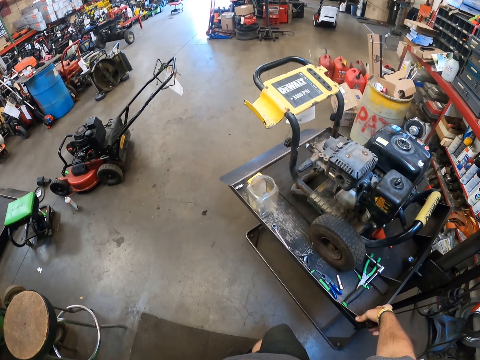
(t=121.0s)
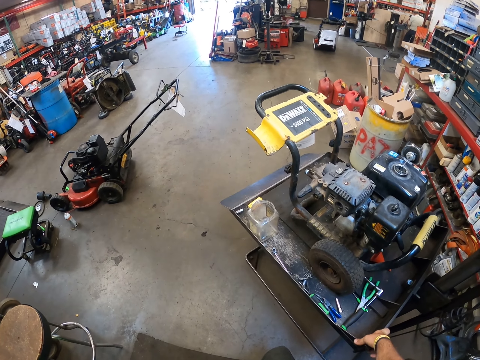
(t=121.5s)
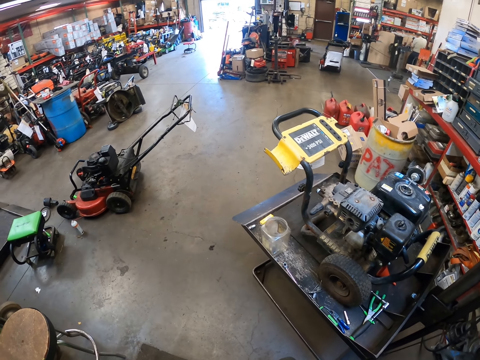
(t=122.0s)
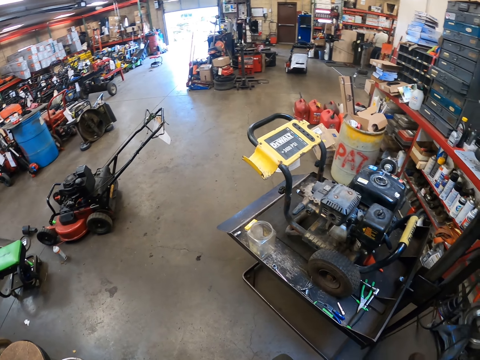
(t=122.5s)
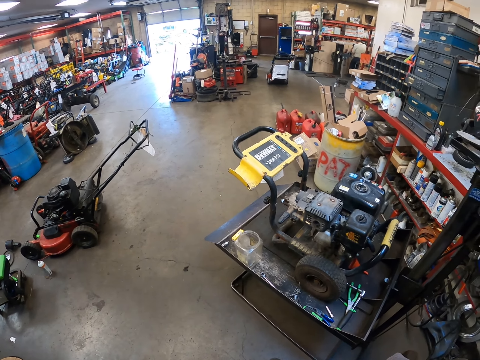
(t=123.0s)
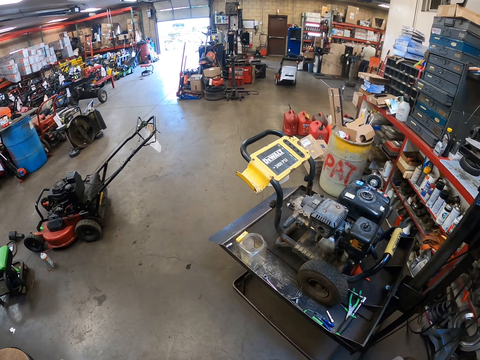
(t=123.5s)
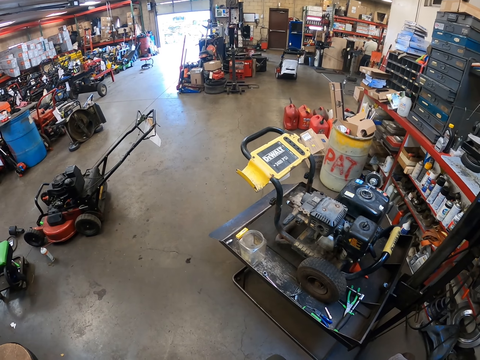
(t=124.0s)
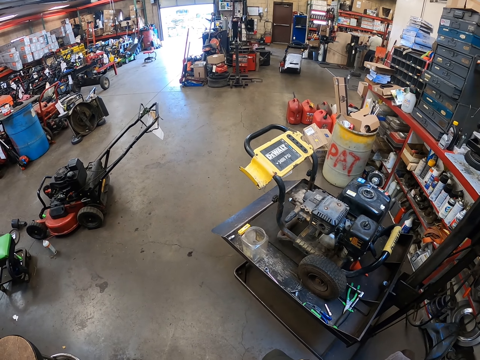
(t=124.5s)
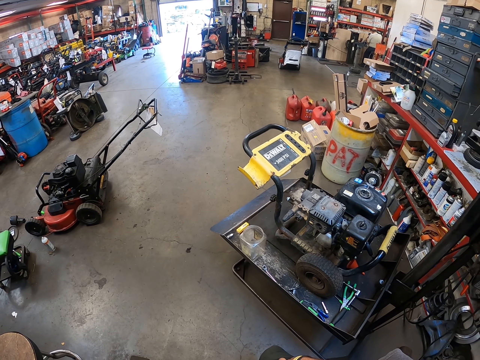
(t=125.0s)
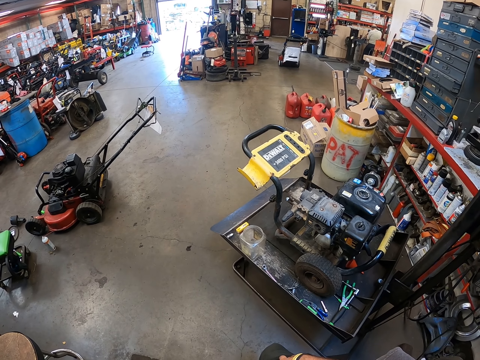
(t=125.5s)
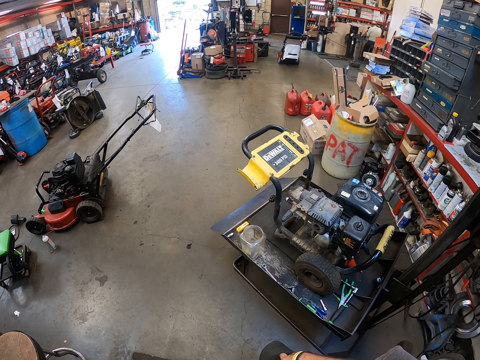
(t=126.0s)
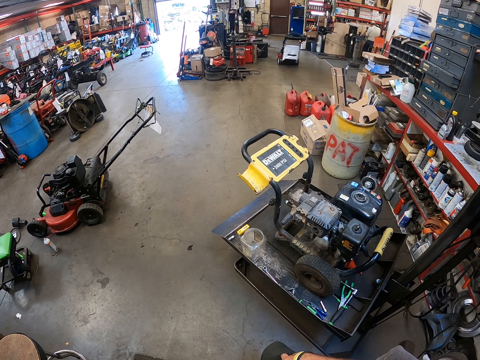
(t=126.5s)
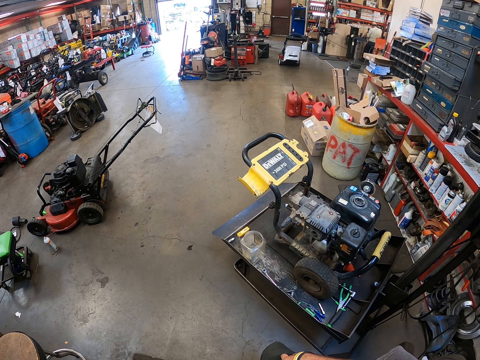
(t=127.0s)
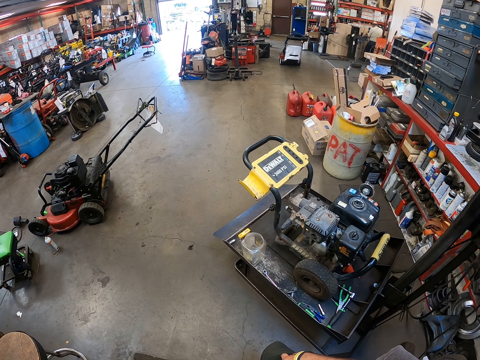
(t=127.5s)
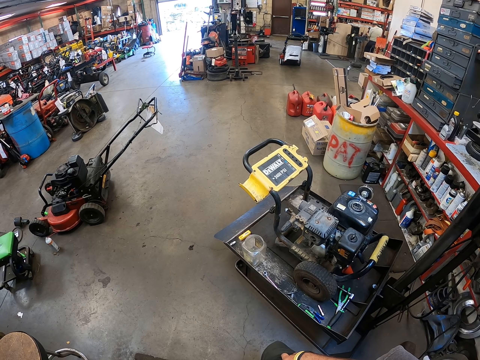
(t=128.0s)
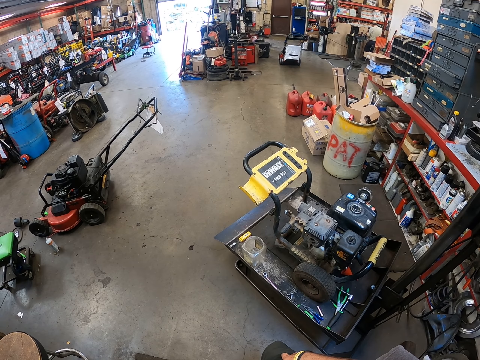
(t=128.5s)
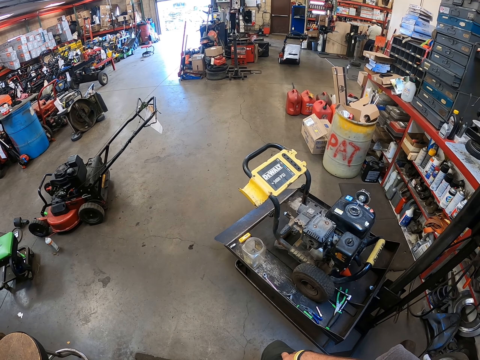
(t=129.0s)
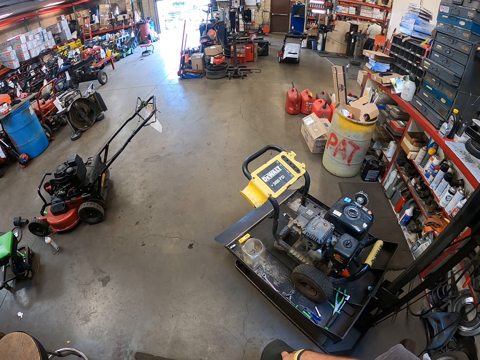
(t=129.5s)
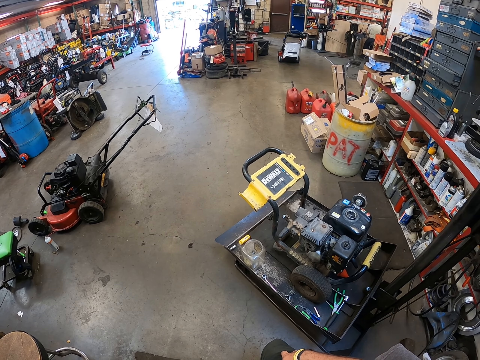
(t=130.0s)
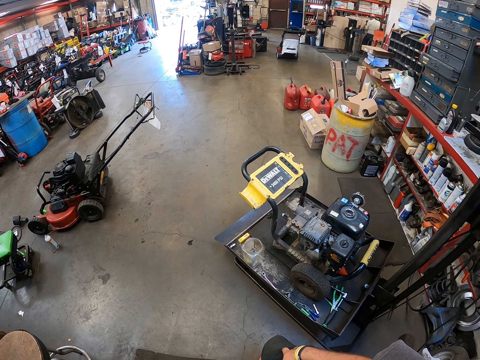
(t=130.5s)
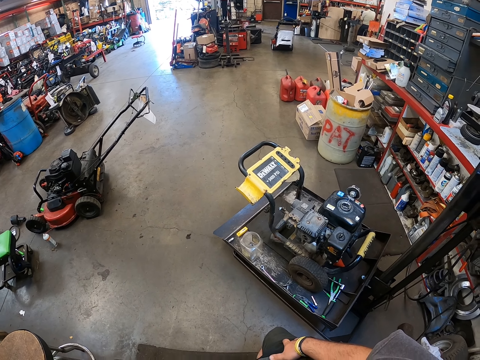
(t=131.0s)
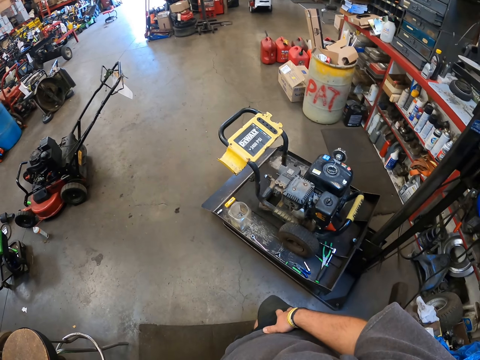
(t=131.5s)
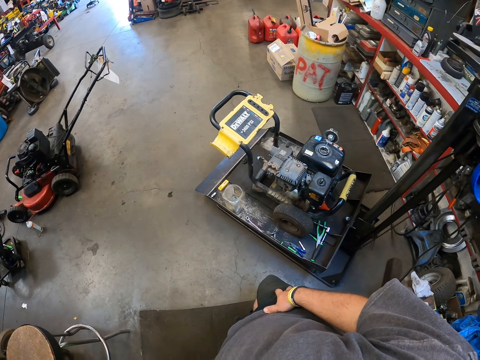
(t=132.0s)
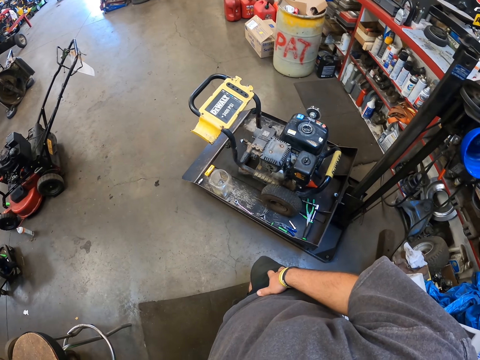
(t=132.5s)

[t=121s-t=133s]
The camera wearer looks around.

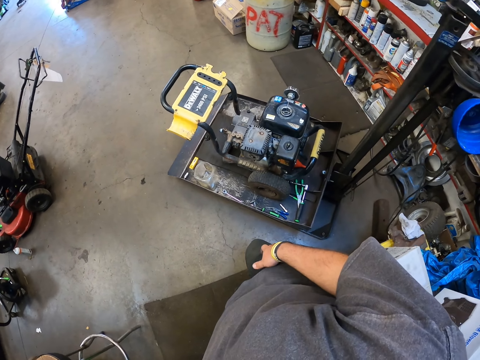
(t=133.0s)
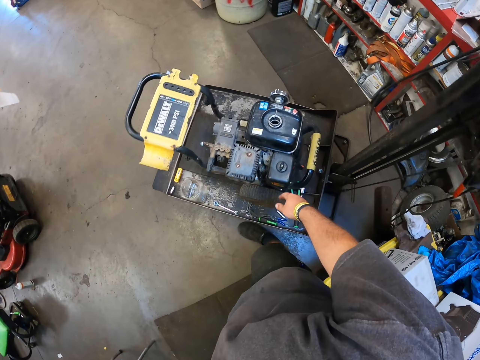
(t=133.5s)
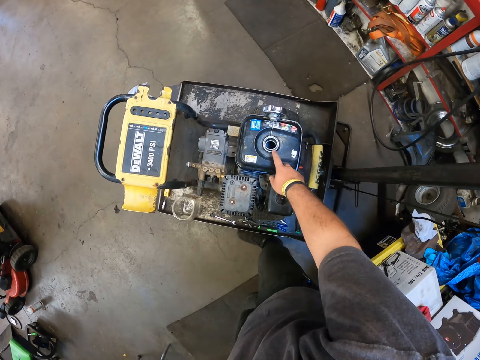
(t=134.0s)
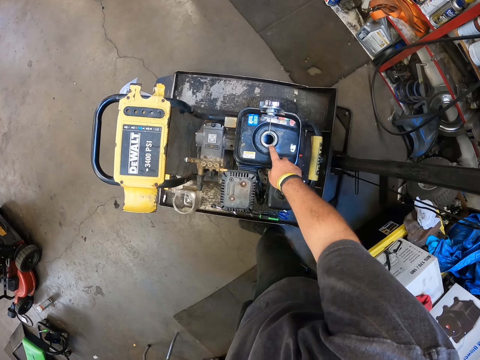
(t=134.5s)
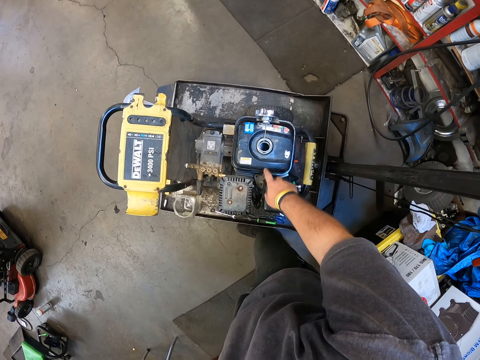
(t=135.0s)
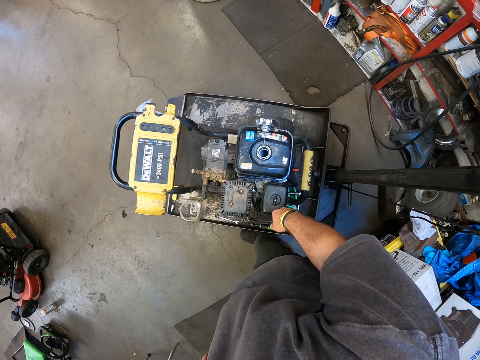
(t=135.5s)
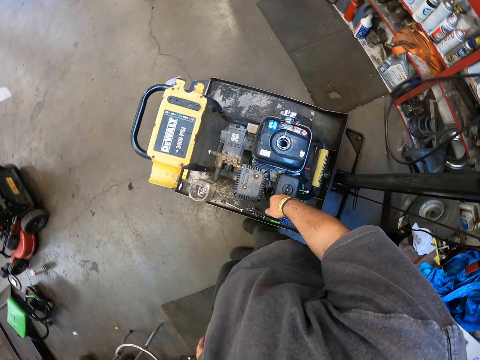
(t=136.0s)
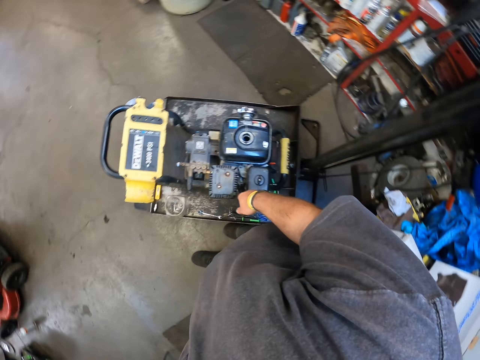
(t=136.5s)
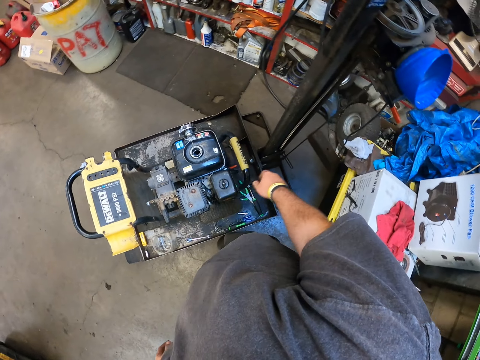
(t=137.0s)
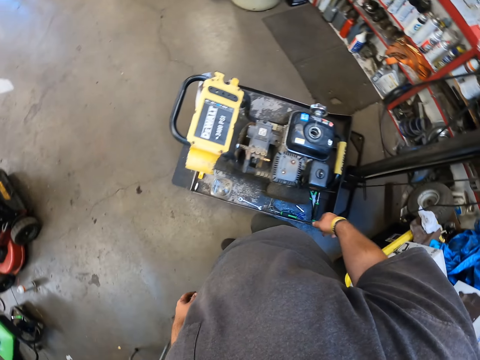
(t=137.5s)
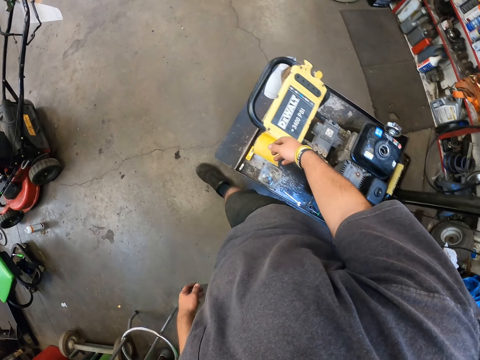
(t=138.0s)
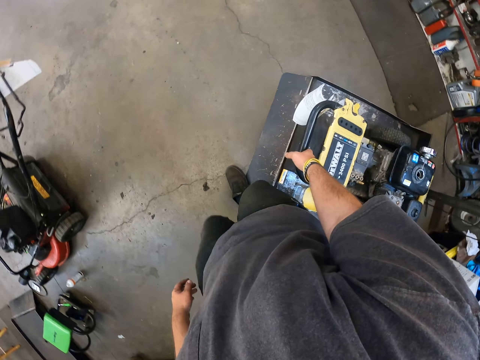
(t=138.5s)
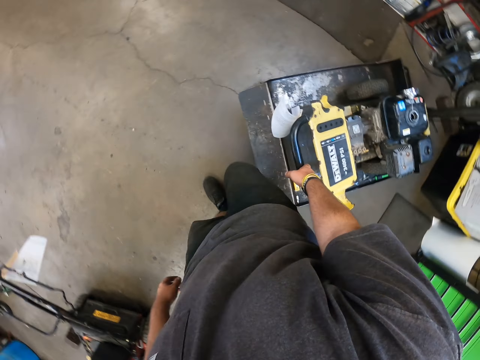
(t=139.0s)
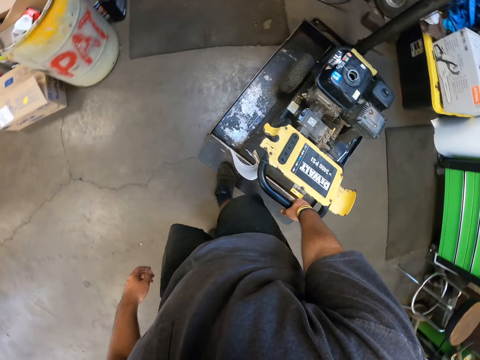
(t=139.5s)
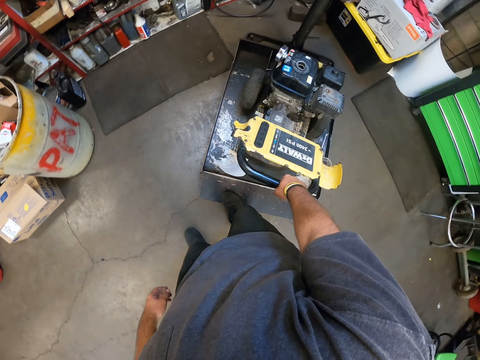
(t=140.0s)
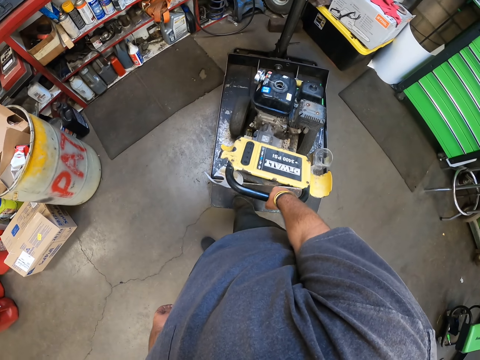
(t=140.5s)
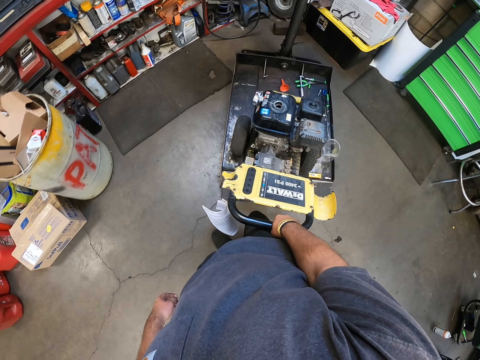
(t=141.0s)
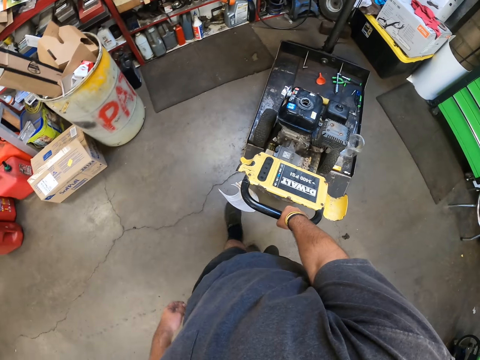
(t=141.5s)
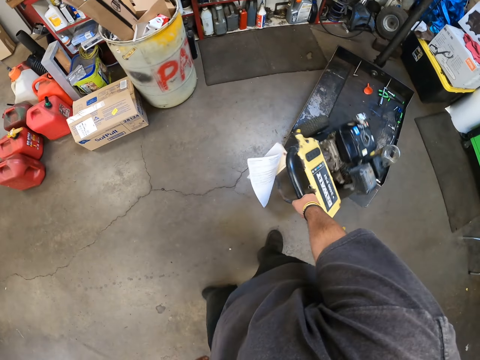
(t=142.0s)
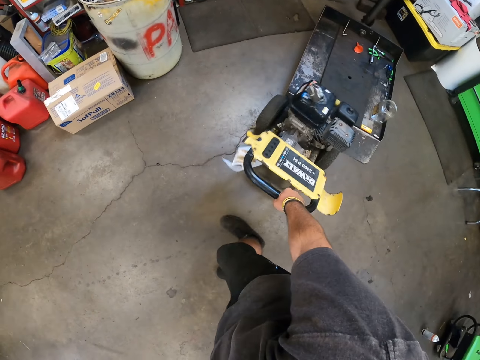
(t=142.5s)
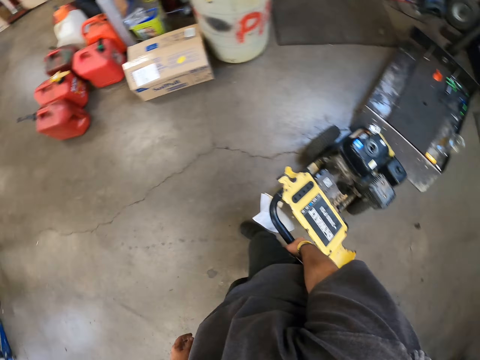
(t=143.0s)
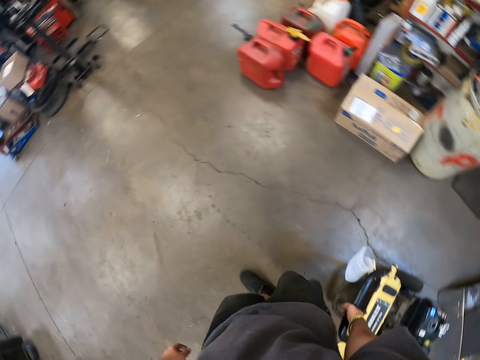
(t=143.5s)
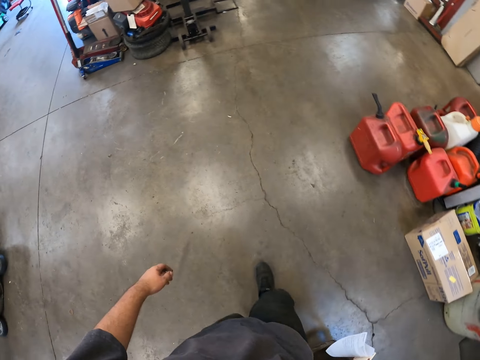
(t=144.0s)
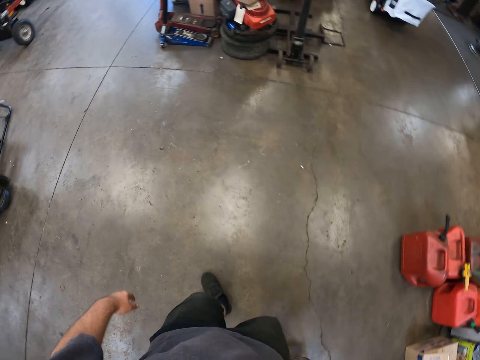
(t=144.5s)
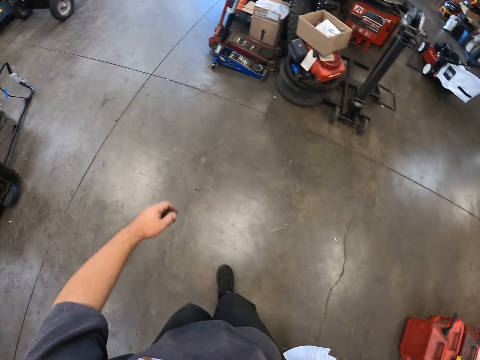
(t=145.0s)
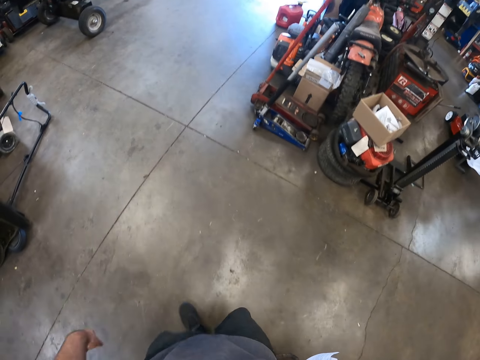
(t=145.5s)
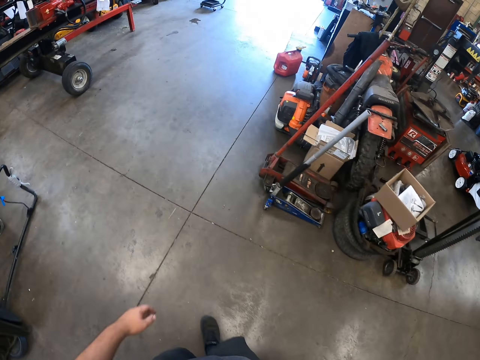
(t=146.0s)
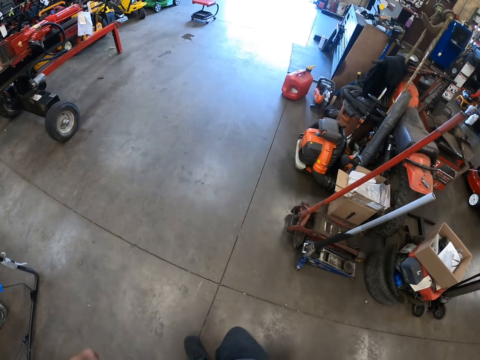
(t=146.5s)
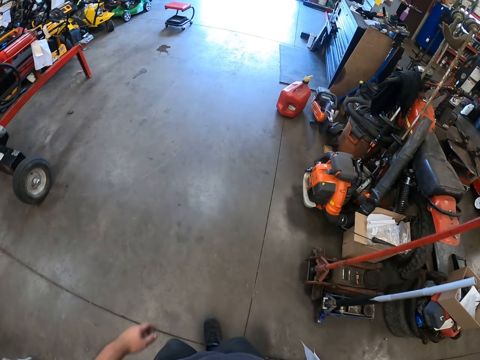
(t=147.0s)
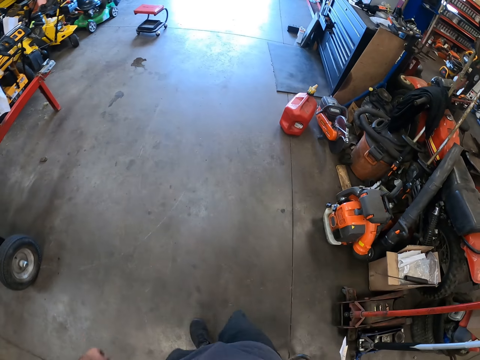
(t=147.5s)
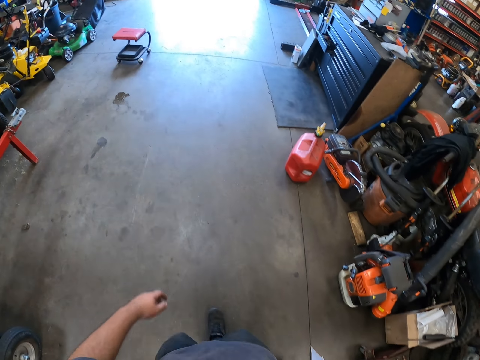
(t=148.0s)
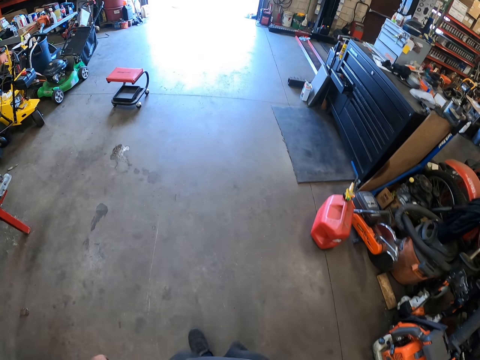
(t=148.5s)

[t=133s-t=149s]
The camera wearer holds the fuel system. They check the oil spacer. They look around. They remove the pressure washer from the board. They move the generator. They walk around the garage.
